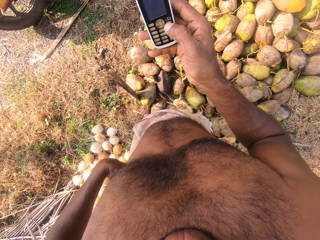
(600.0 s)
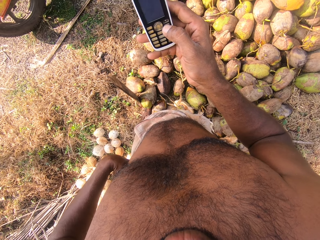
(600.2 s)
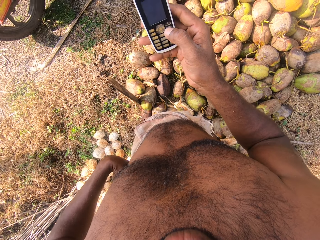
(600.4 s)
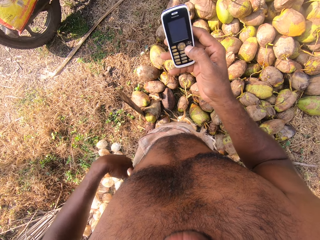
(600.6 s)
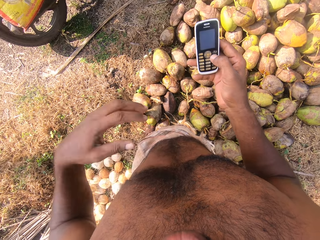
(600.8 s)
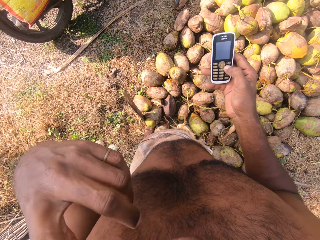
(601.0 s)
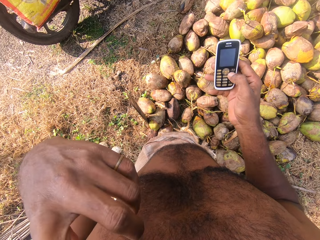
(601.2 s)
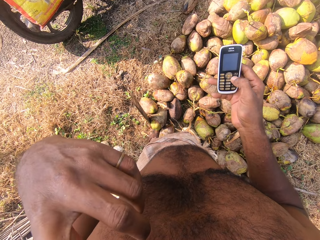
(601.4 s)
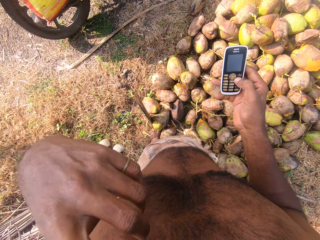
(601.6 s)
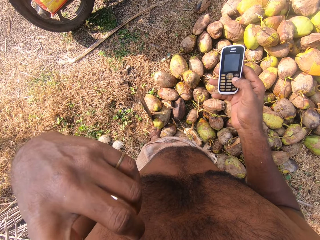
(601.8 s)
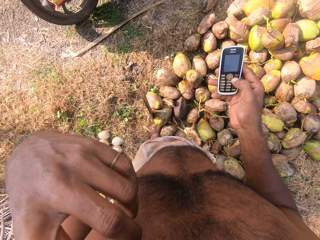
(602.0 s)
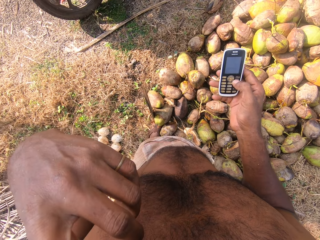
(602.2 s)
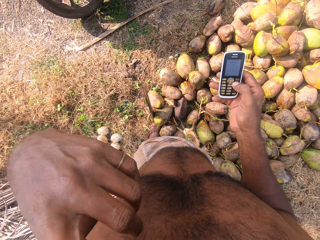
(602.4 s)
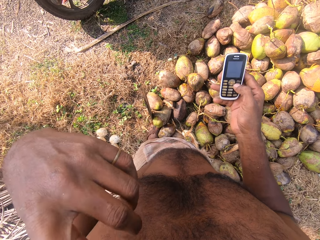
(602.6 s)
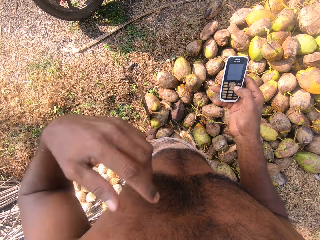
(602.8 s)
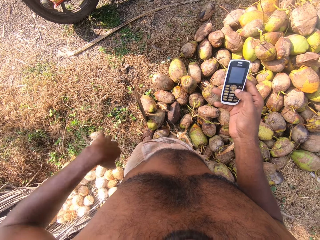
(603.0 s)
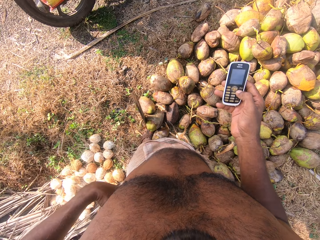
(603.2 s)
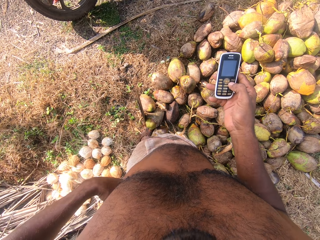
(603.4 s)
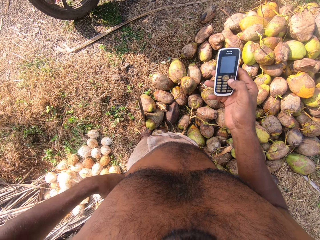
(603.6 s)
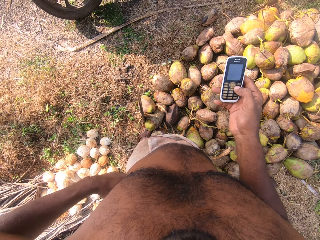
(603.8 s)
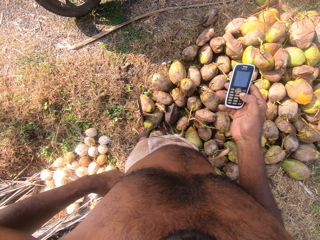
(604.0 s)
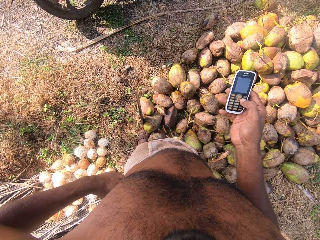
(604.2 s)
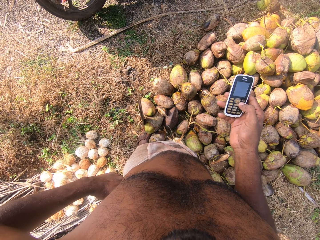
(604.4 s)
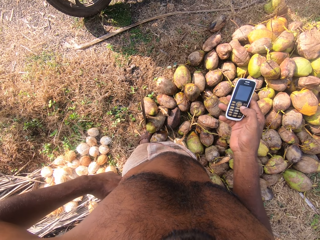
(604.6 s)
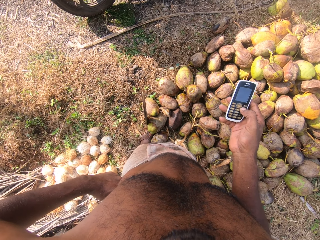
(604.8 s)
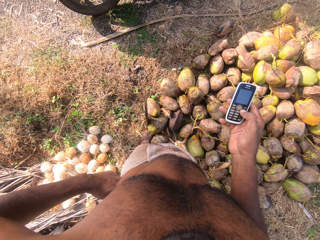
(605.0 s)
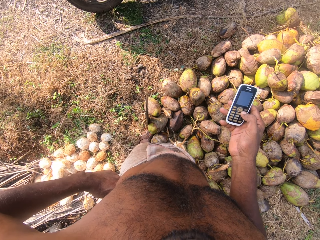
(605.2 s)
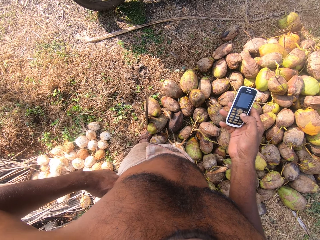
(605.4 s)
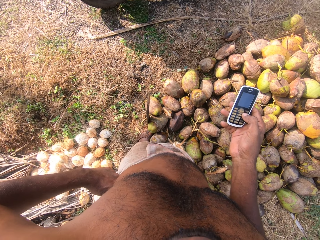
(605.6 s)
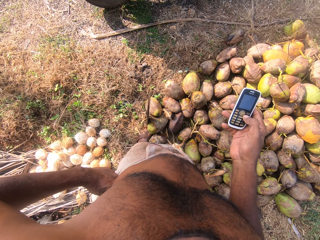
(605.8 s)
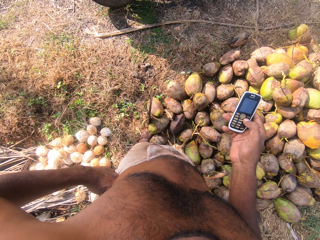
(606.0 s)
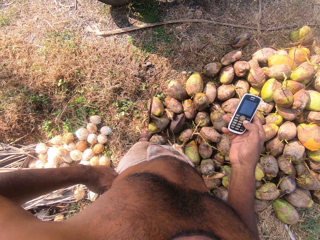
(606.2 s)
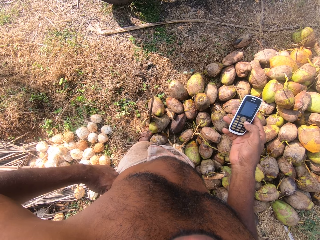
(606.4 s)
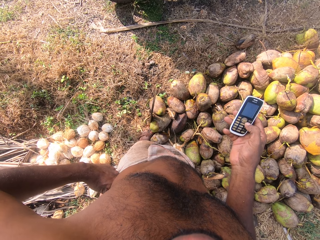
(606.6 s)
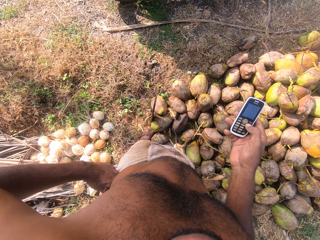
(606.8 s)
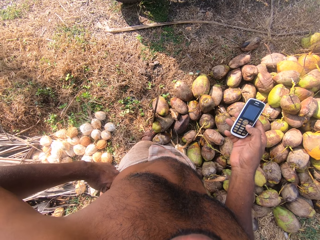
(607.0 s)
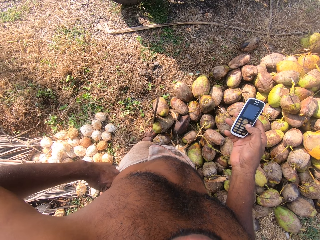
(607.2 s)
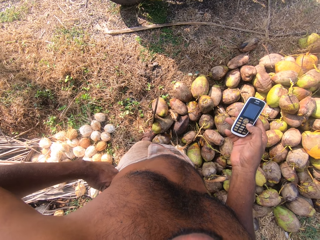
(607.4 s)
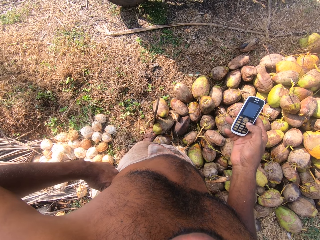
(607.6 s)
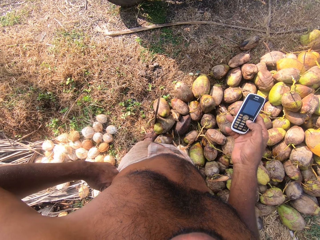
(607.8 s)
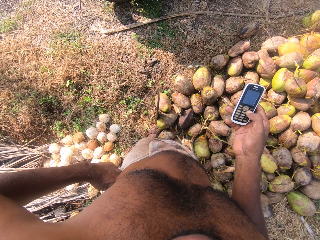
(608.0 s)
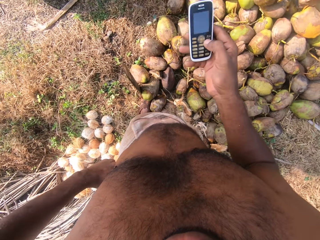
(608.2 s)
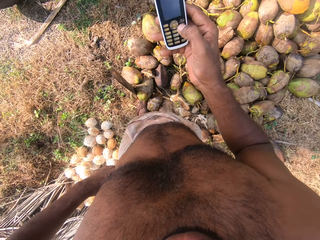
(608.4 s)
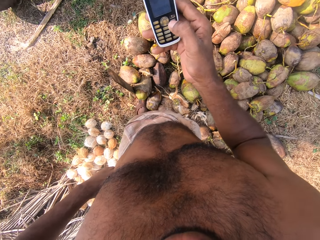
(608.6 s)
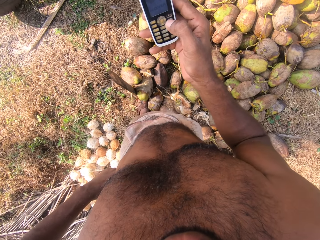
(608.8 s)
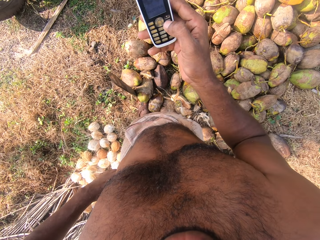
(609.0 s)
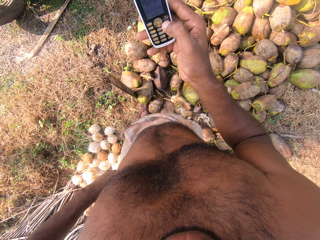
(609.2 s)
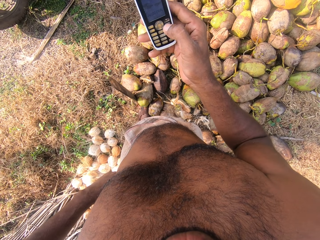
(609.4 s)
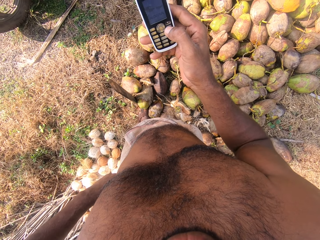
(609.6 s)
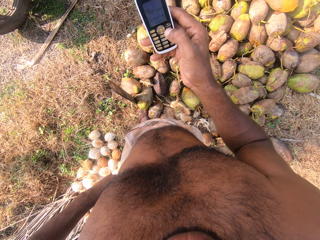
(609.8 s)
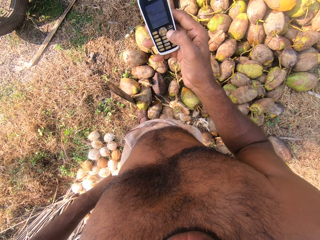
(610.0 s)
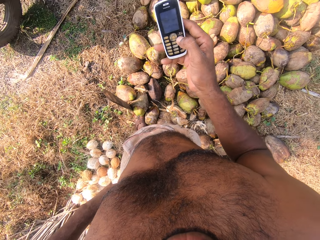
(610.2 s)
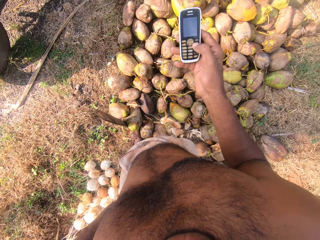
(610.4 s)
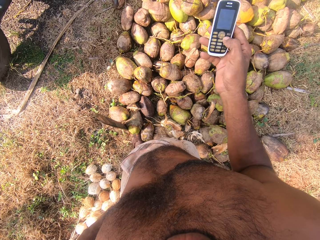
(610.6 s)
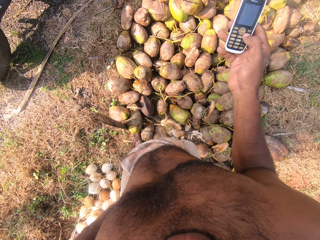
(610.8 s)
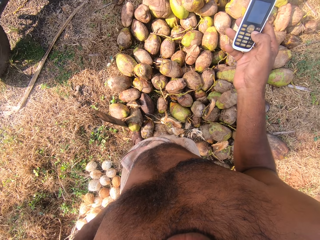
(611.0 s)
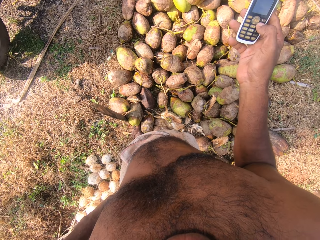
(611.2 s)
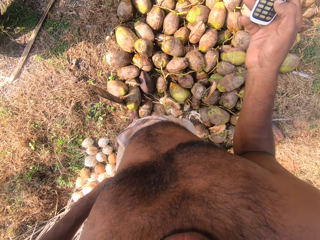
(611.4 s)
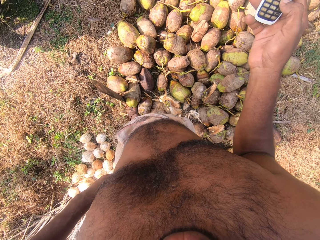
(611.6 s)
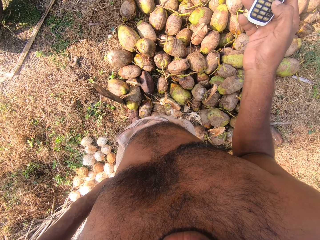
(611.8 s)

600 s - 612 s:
The camera wearer holds his waist with his left hand. He raises his left hand towards his face. He touches his face. He operates the phone with his right hand. He holds his waist. He converses with a man on the farm.

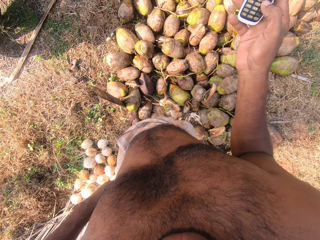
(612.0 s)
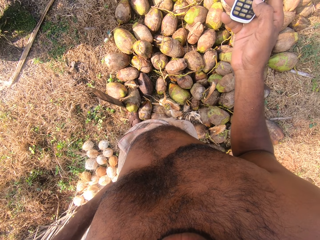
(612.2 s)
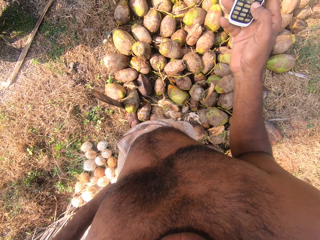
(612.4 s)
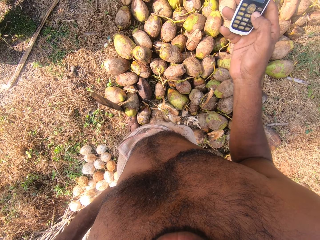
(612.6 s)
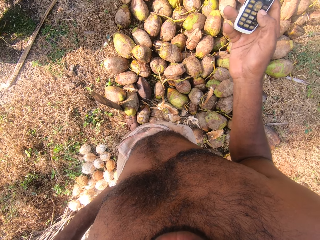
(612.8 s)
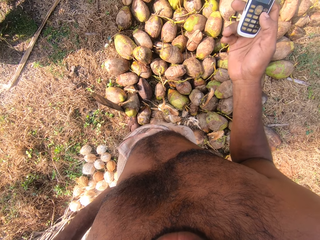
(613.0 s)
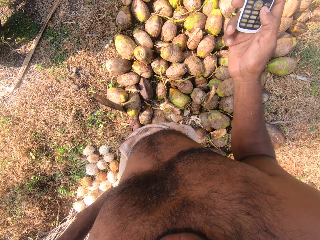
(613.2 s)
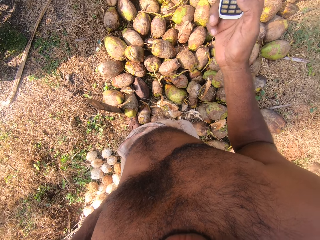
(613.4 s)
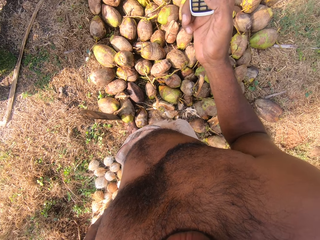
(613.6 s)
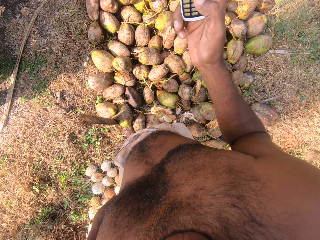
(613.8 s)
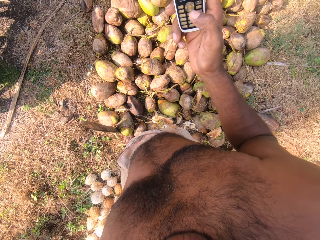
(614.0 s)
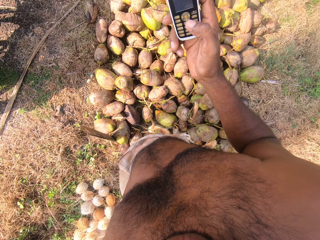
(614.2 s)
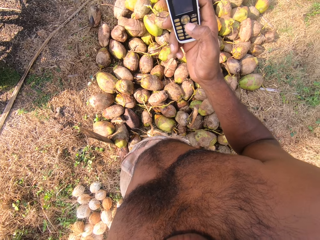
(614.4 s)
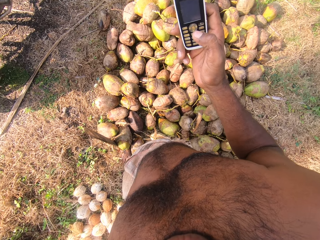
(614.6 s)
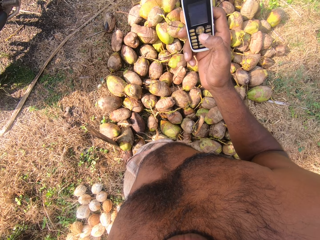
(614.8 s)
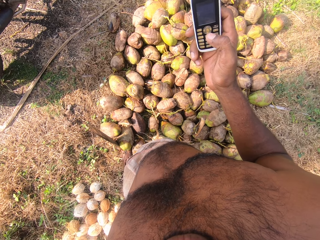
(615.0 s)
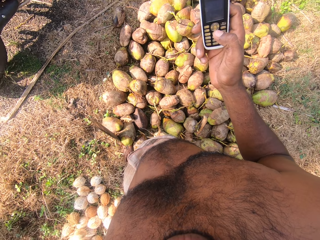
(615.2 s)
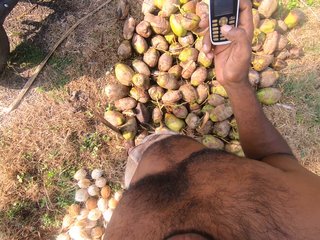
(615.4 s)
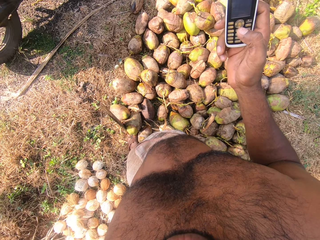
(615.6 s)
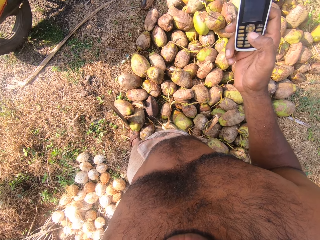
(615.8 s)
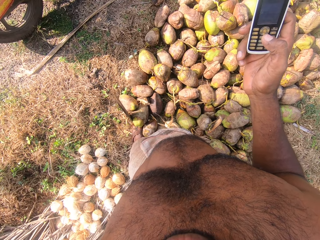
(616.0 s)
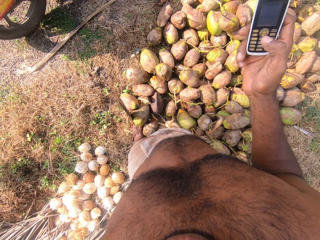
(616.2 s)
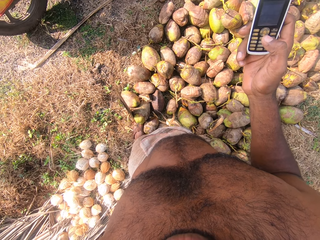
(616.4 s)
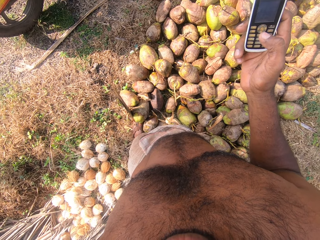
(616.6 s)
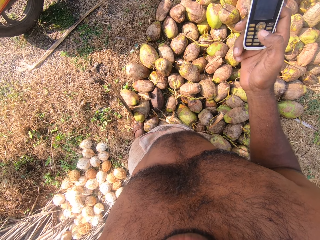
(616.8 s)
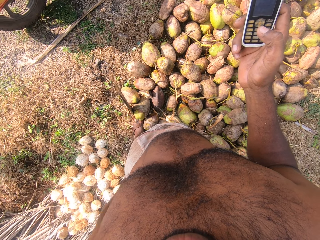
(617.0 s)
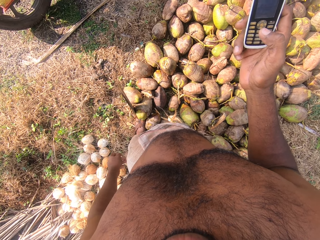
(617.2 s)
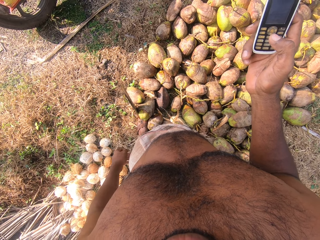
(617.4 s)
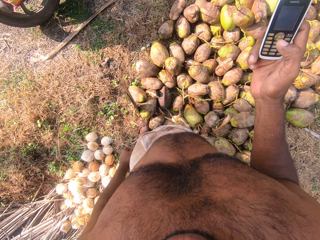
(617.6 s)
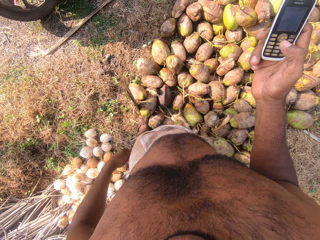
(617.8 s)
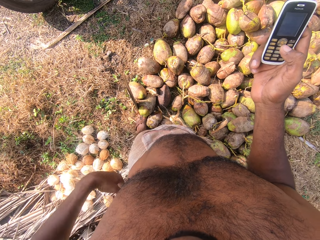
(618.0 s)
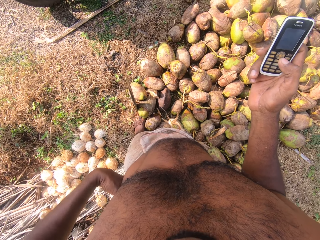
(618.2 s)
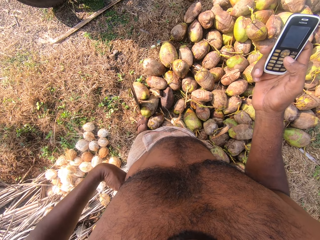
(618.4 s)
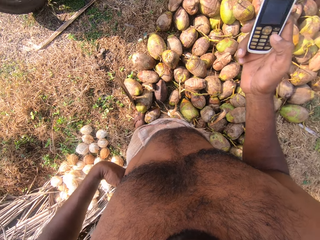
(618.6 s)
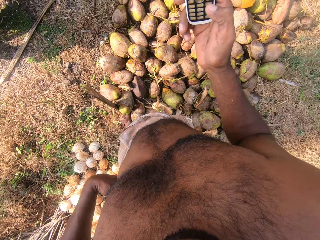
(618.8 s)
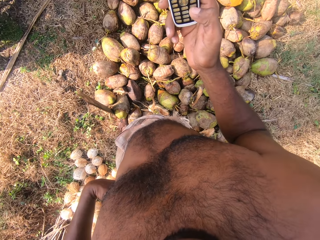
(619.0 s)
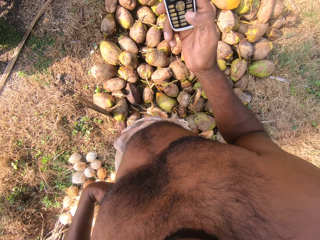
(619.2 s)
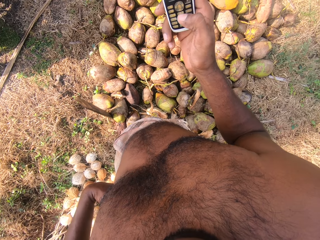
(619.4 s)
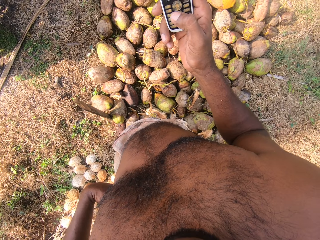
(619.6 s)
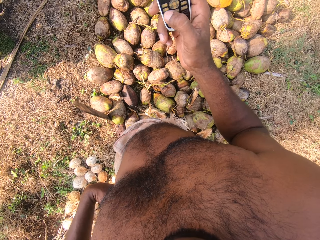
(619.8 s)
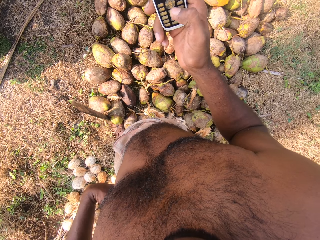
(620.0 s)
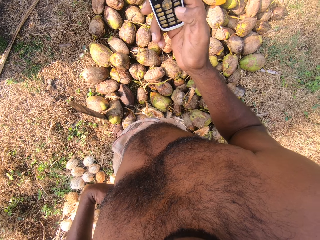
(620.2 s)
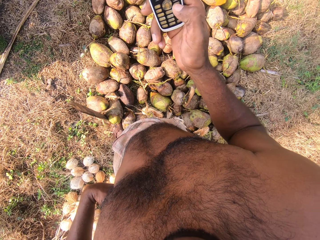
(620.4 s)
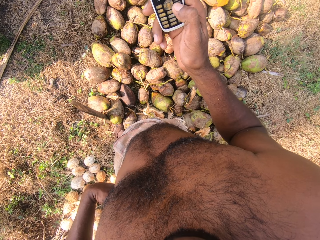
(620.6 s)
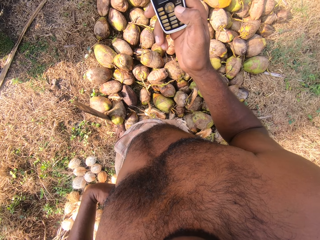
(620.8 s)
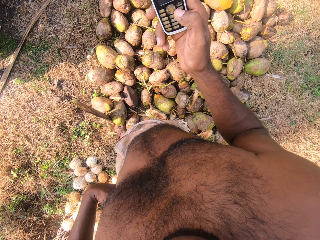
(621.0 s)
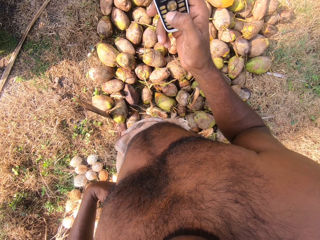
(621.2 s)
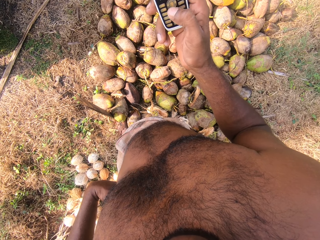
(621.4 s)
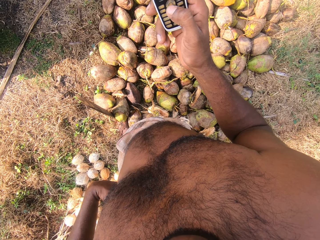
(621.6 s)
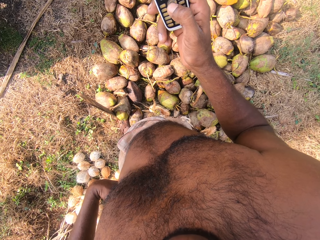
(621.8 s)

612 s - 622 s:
The camera wearer holds their waist.
